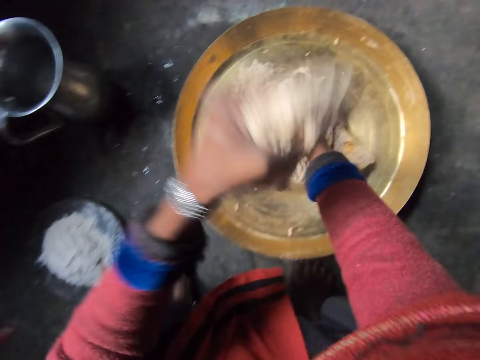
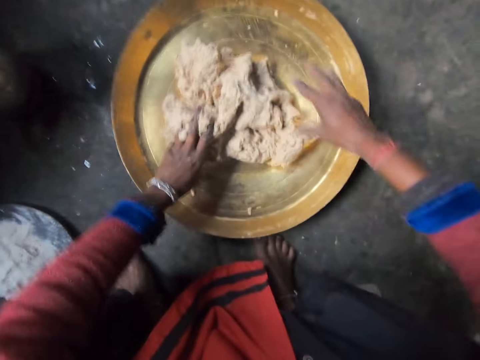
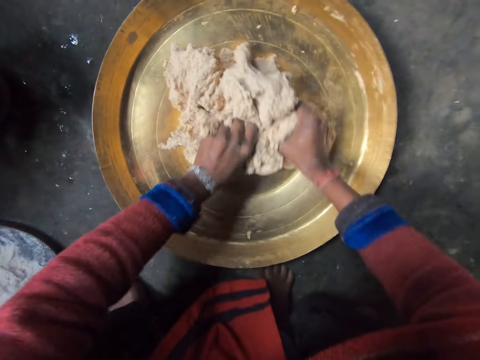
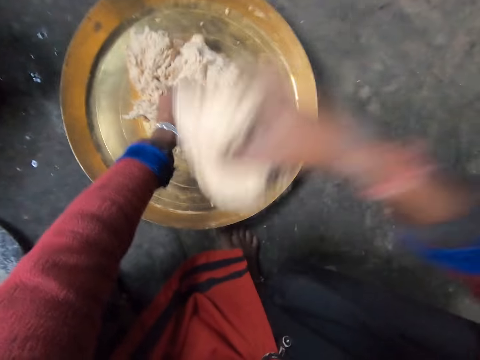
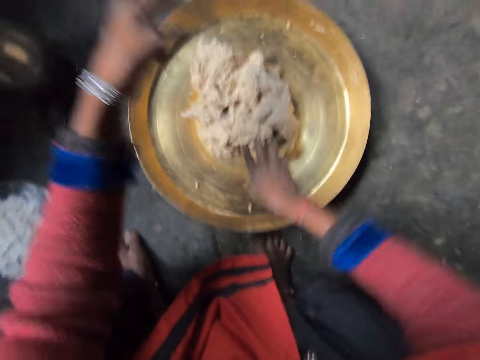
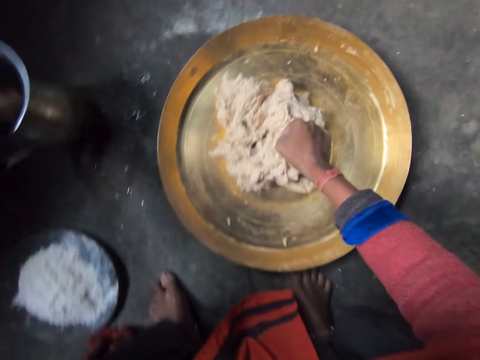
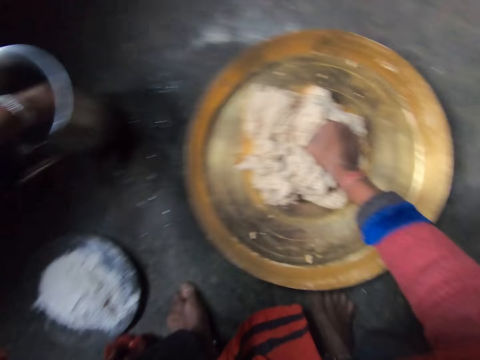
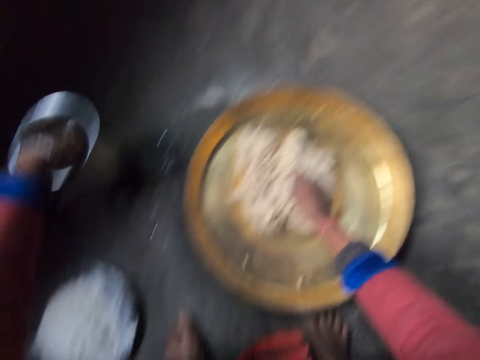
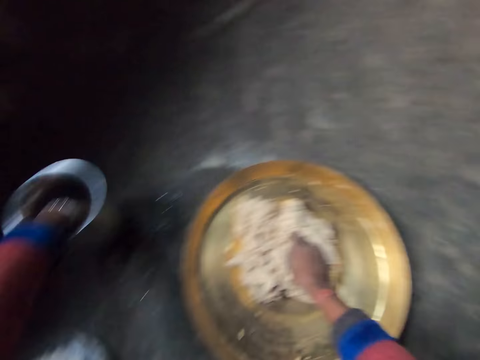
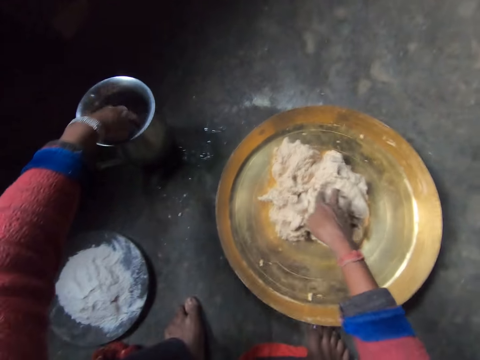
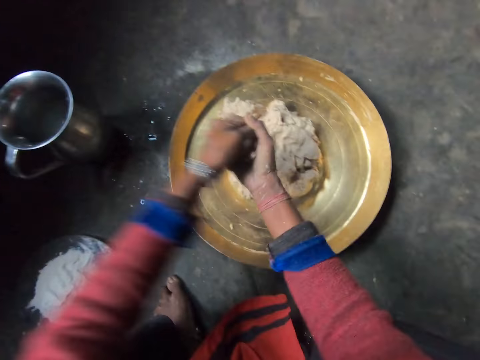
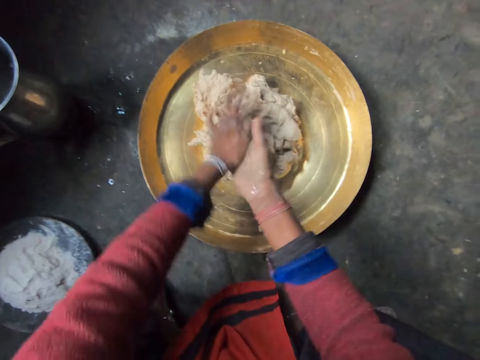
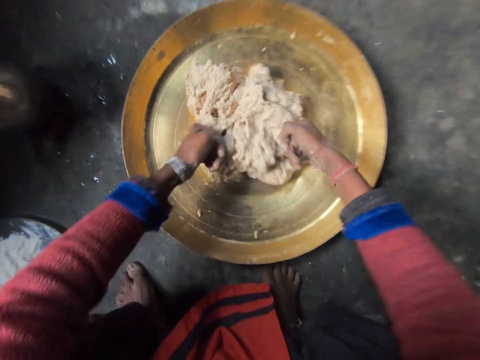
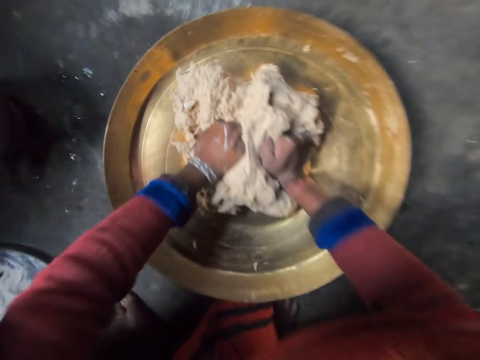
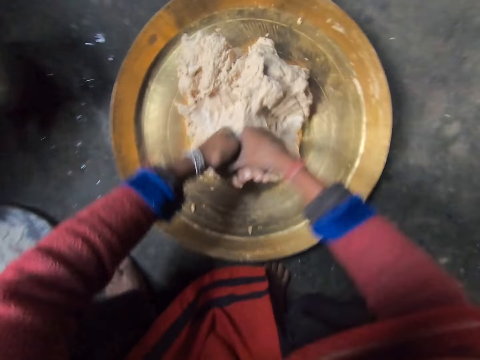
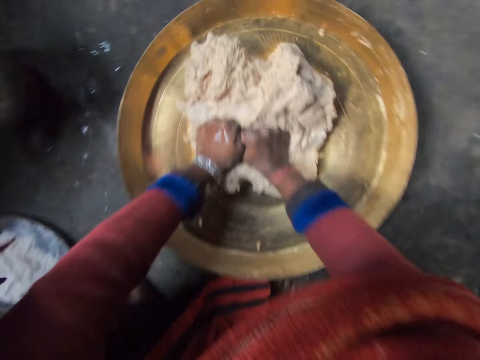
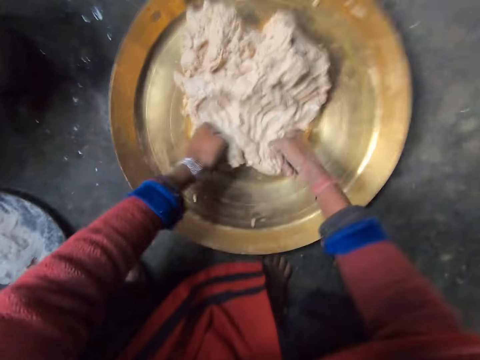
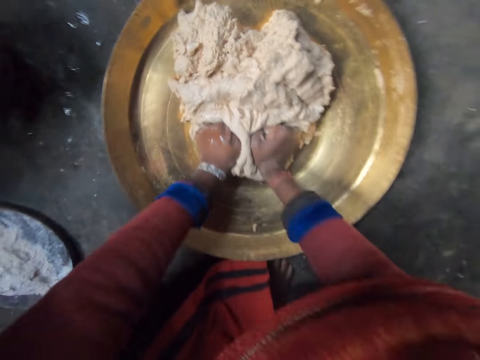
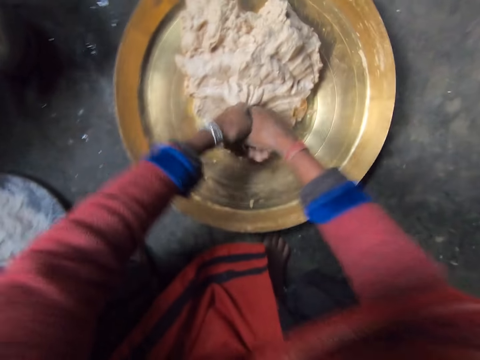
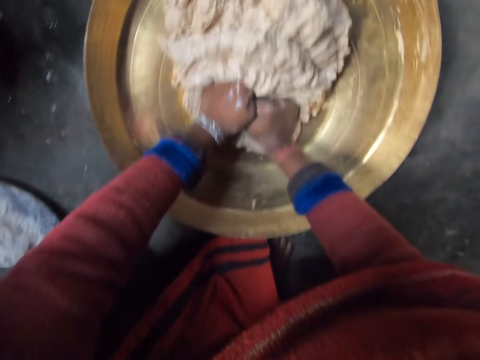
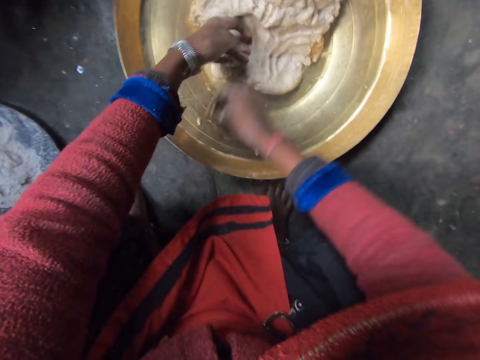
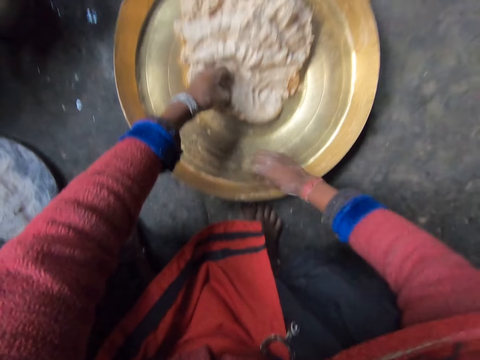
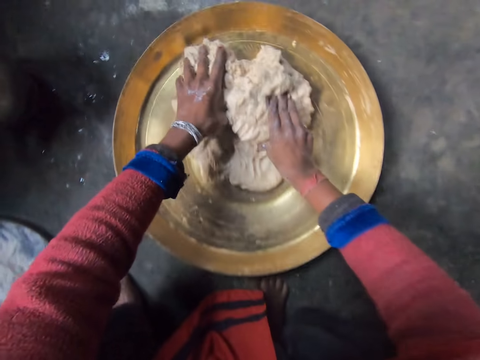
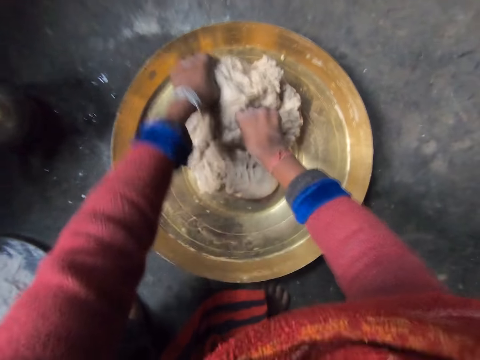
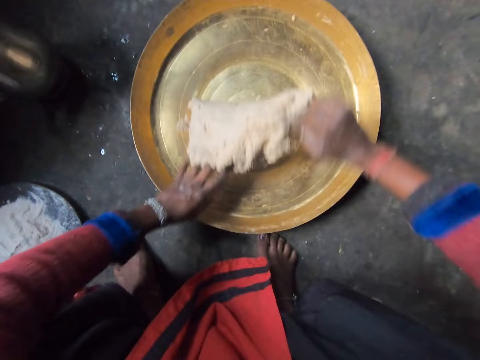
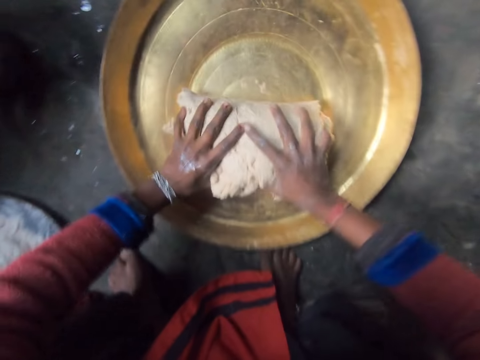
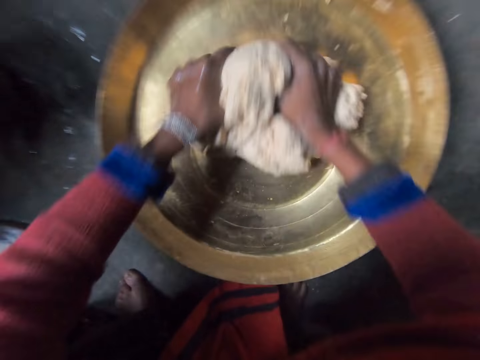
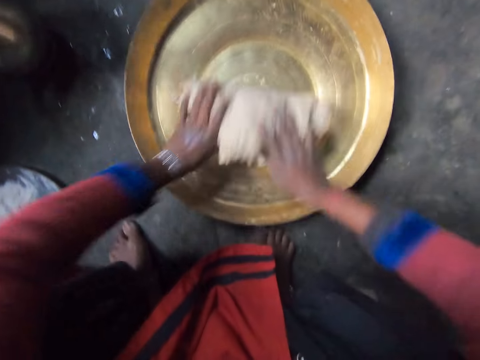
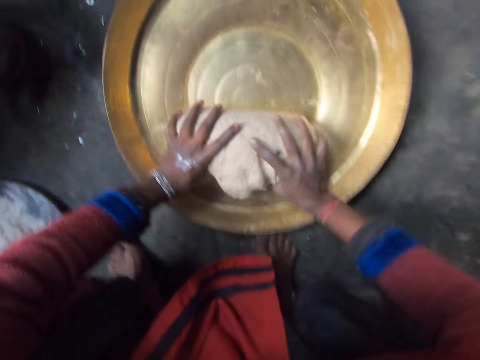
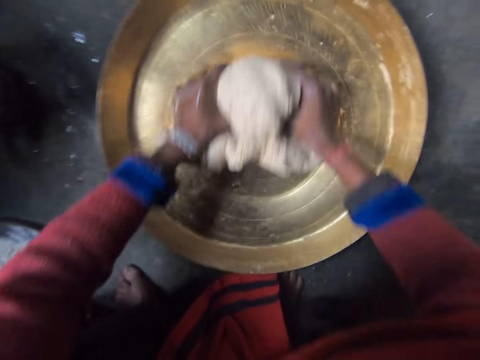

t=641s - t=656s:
The camera wearer dips her left hand into the container of water. She rubs her hands together. She applies water on her hands. She kneads the dough in the tray with her hands.

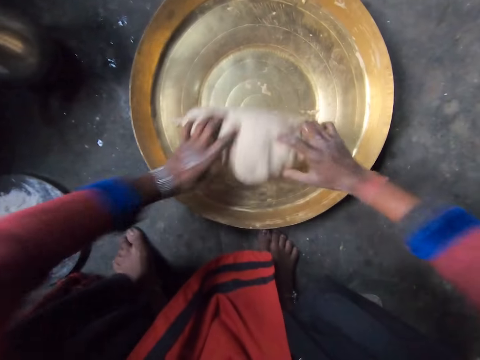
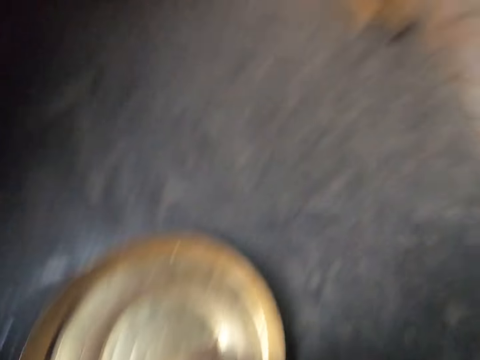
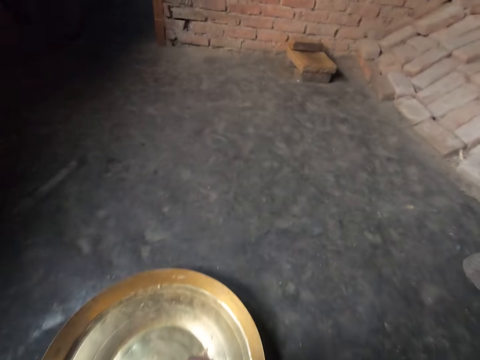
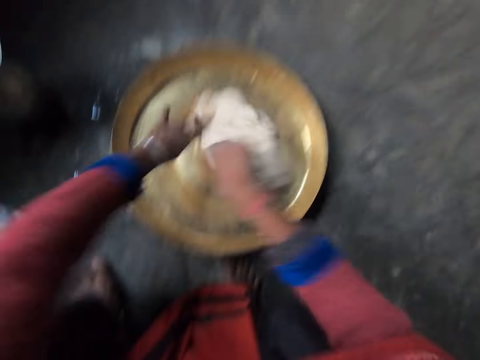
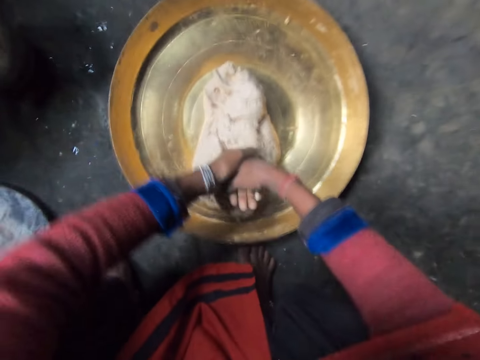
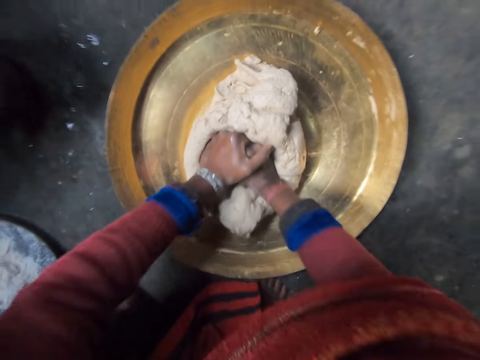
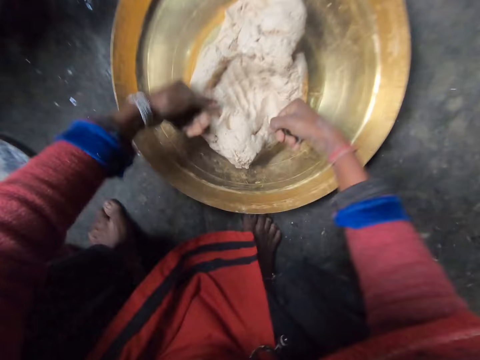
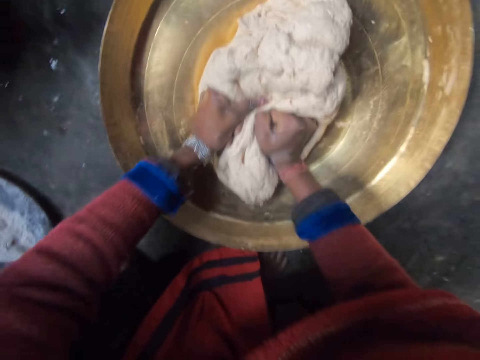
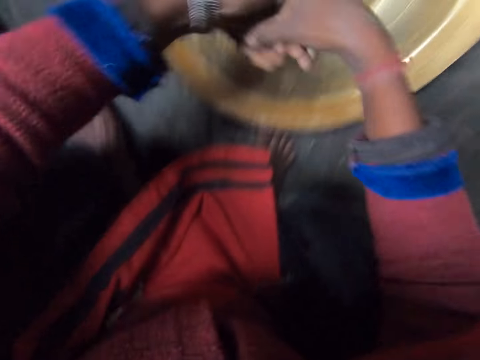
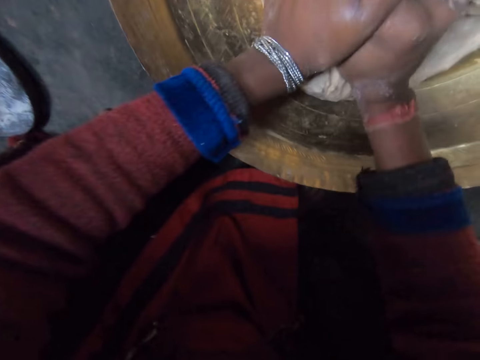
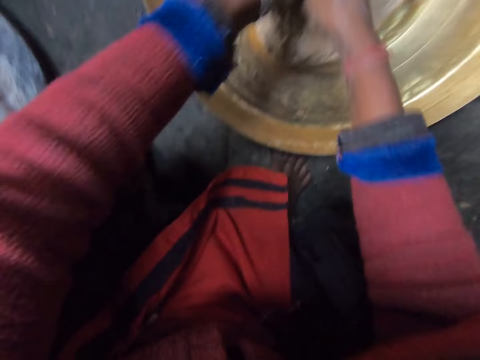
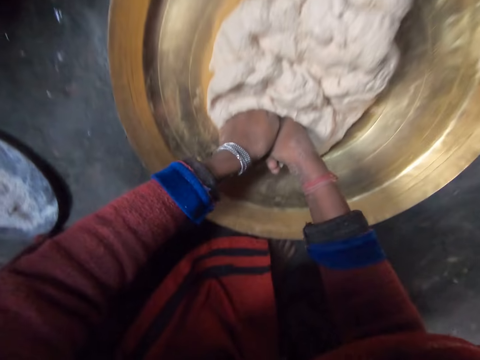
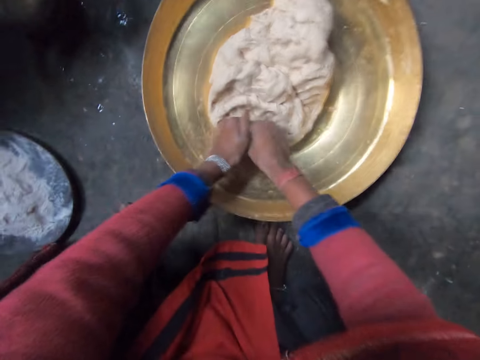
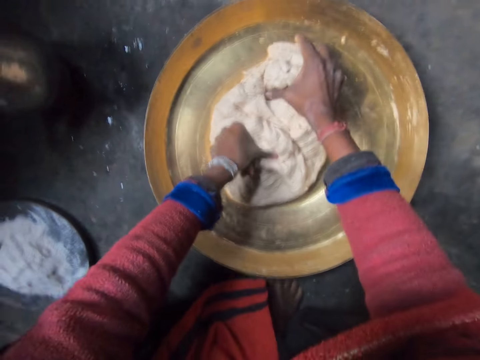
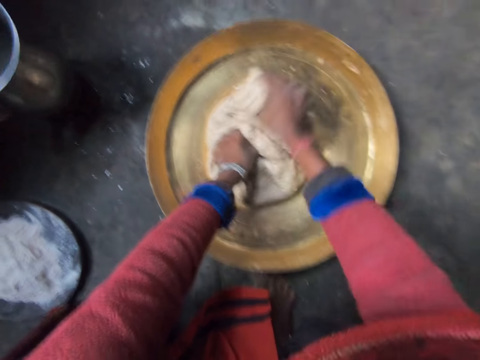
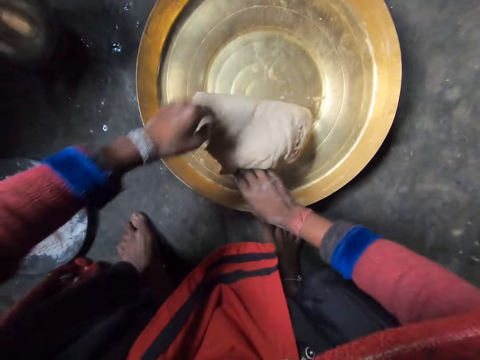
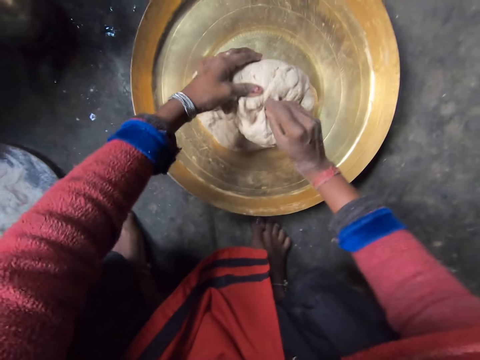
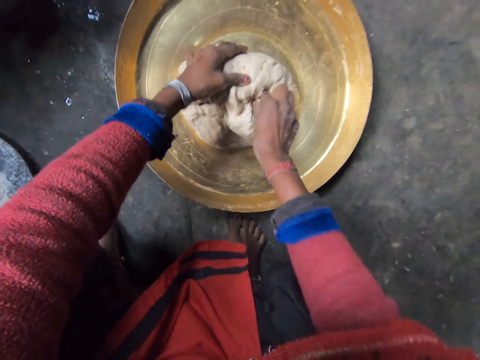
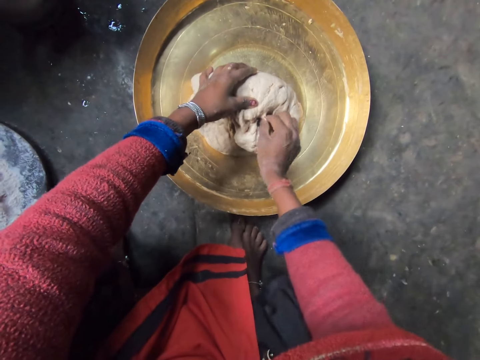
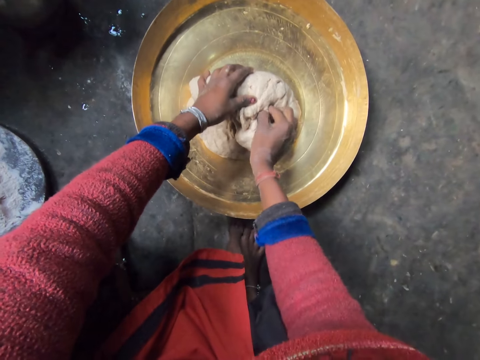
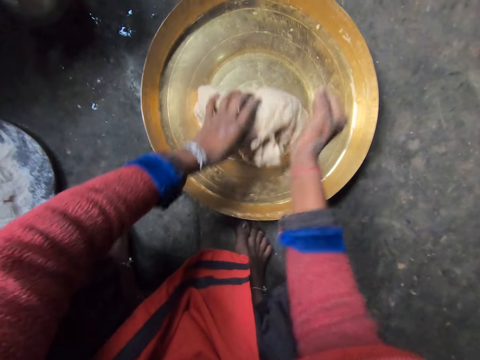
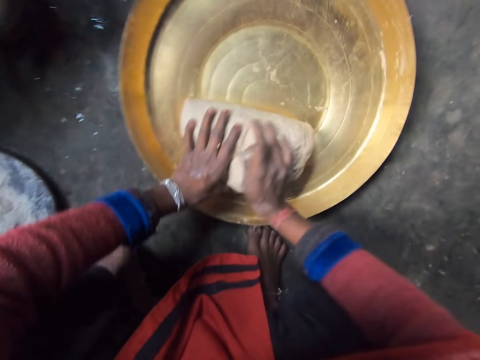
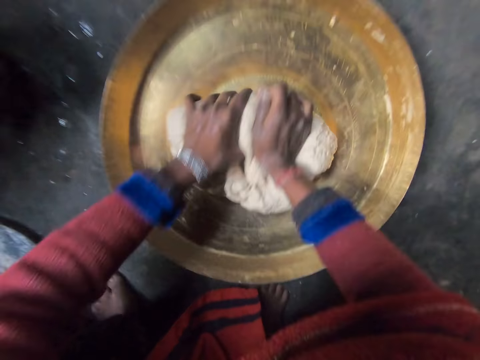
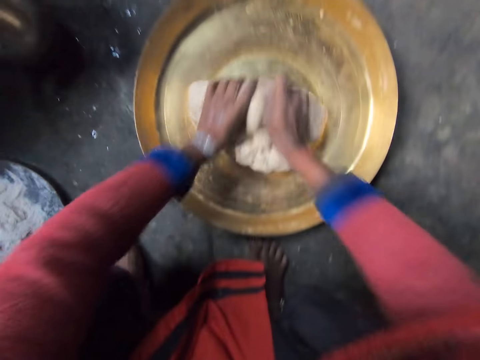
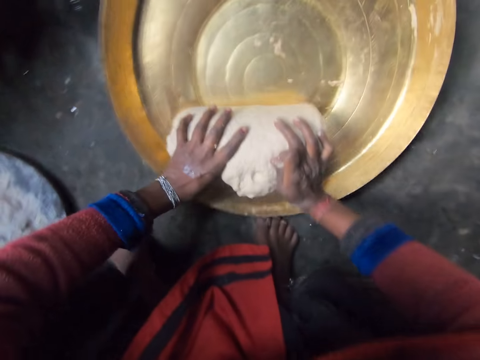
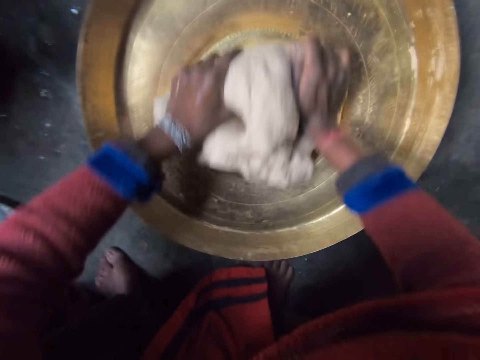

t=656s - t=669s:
The camera wearer cuts a bit of dough with her right hand. She kneads the dough in the tray with her hands.
